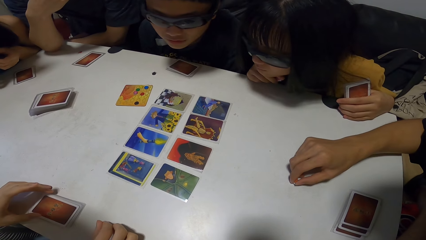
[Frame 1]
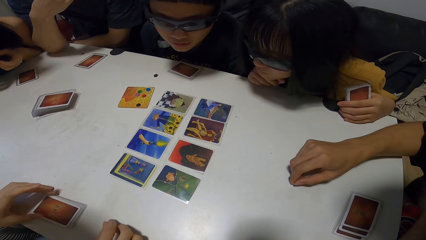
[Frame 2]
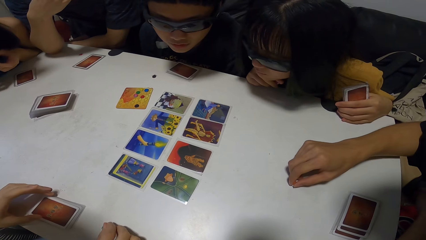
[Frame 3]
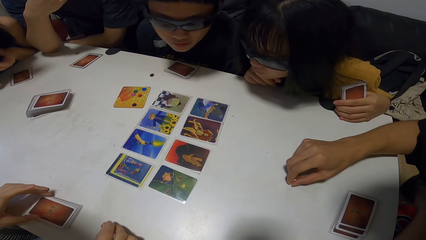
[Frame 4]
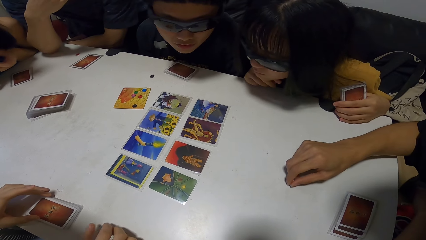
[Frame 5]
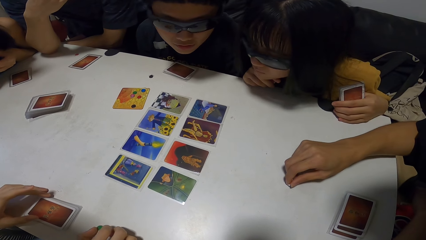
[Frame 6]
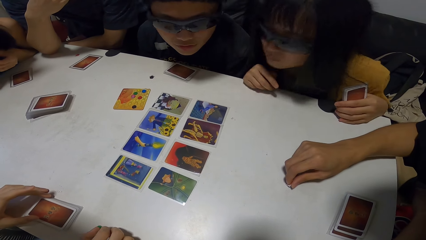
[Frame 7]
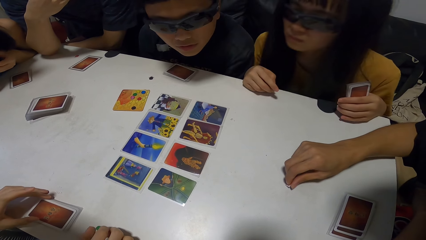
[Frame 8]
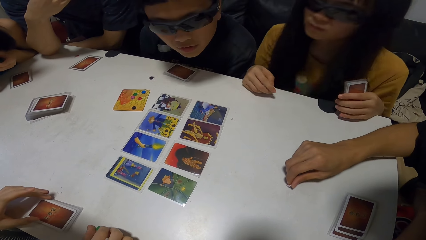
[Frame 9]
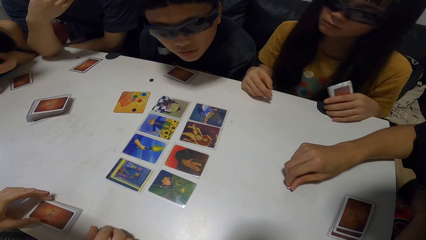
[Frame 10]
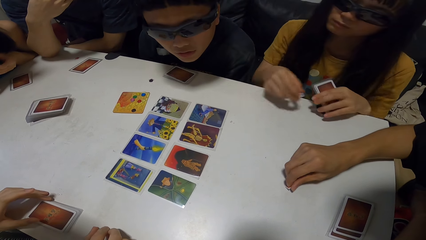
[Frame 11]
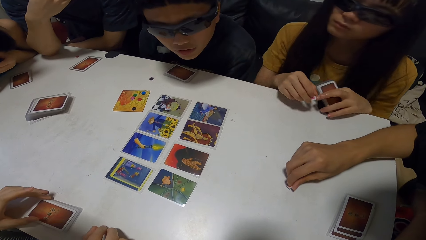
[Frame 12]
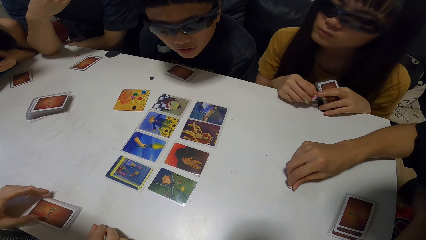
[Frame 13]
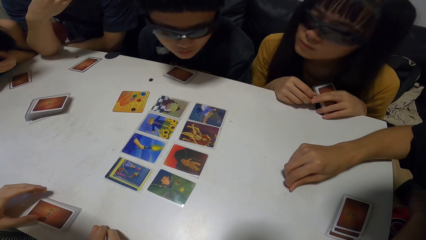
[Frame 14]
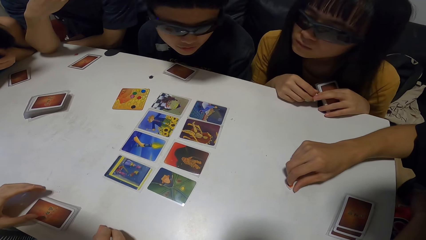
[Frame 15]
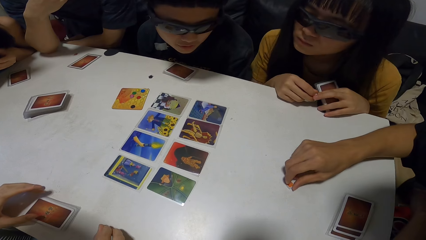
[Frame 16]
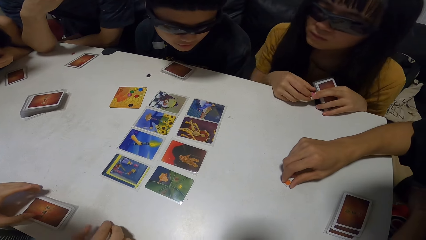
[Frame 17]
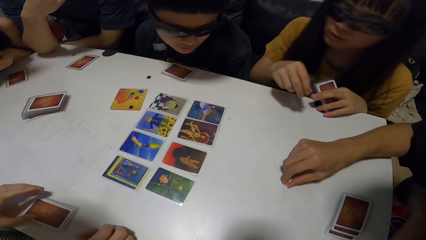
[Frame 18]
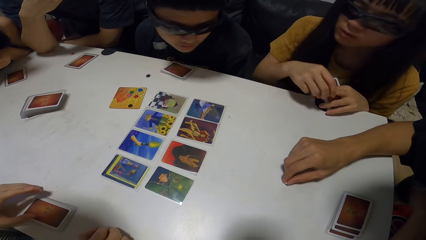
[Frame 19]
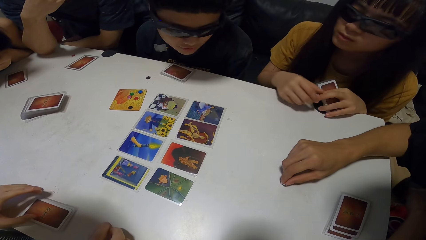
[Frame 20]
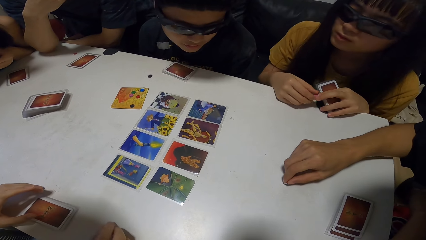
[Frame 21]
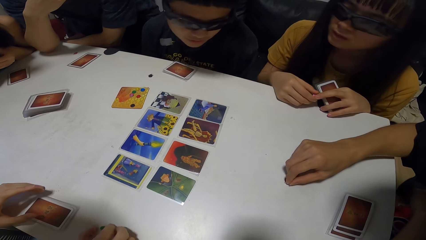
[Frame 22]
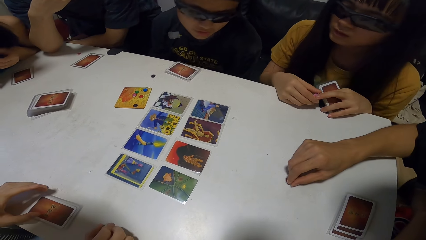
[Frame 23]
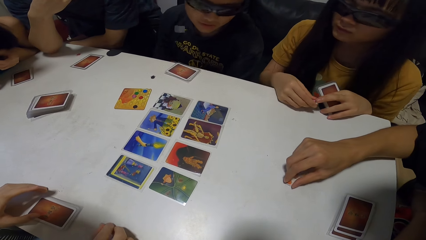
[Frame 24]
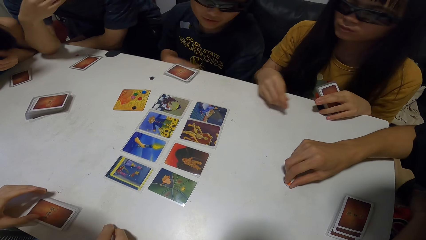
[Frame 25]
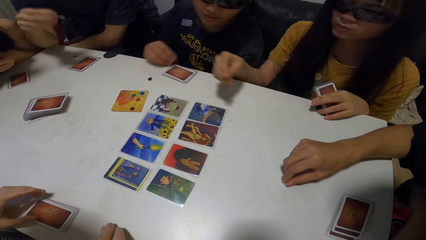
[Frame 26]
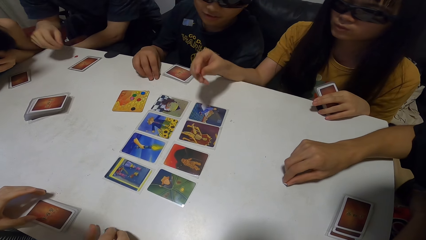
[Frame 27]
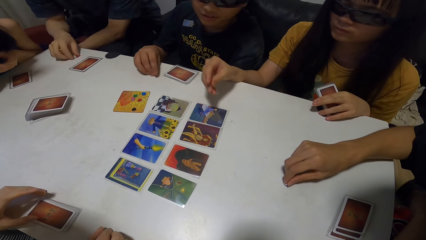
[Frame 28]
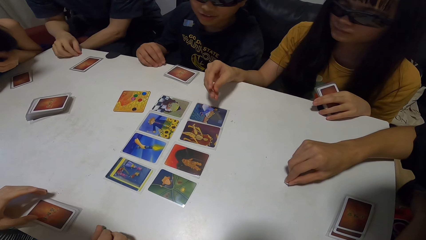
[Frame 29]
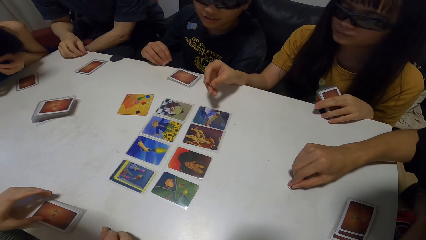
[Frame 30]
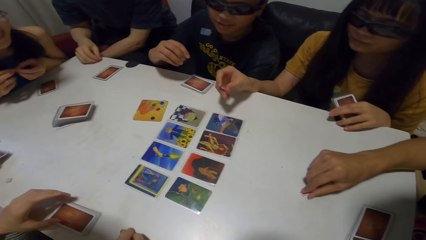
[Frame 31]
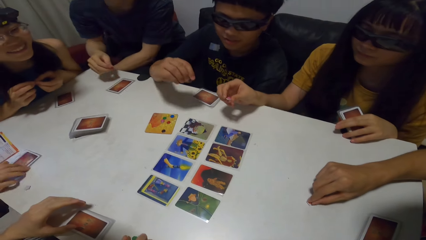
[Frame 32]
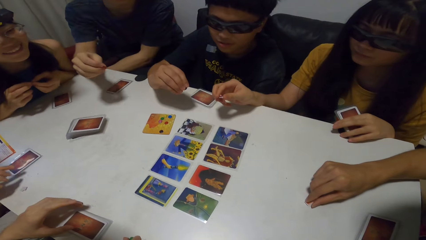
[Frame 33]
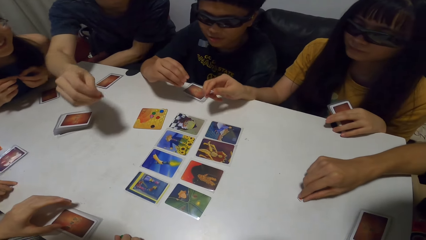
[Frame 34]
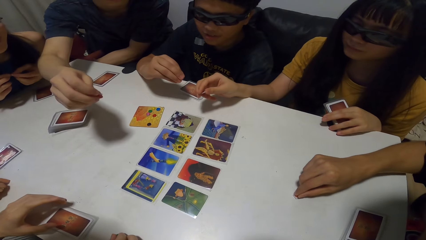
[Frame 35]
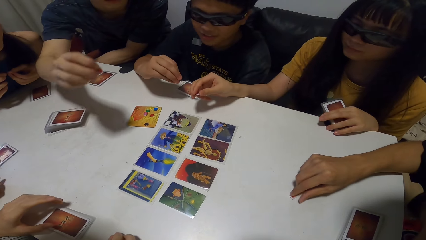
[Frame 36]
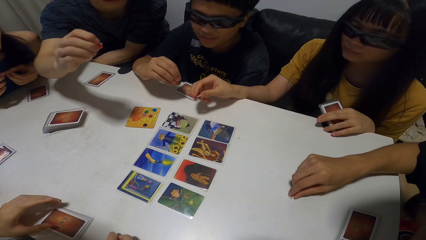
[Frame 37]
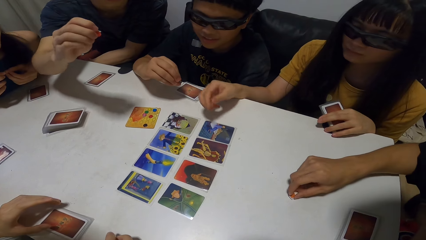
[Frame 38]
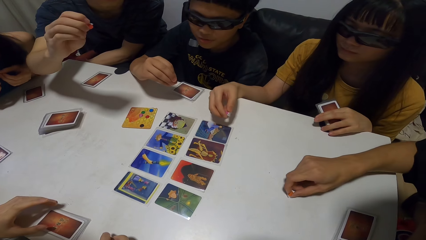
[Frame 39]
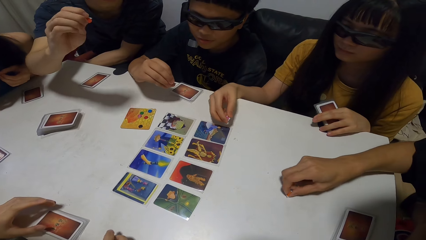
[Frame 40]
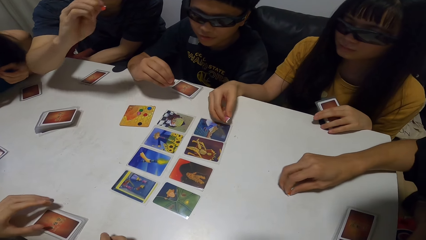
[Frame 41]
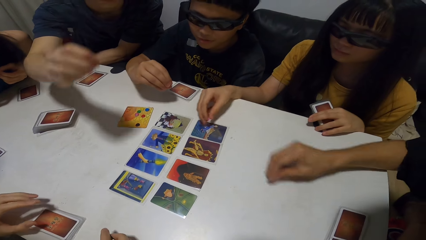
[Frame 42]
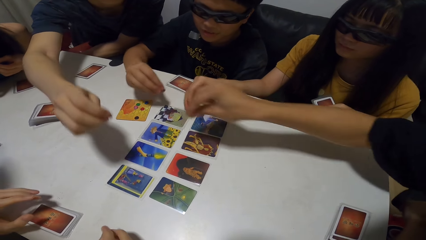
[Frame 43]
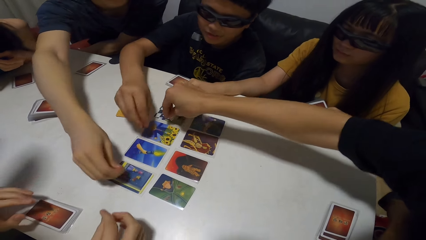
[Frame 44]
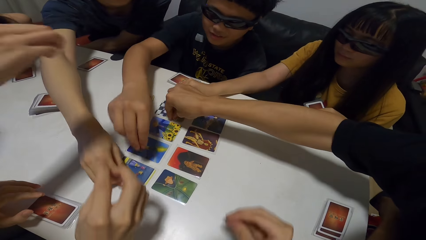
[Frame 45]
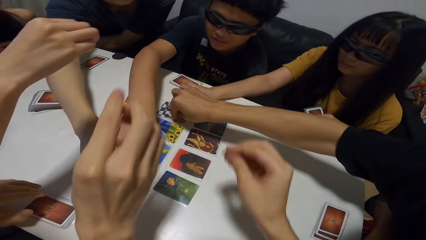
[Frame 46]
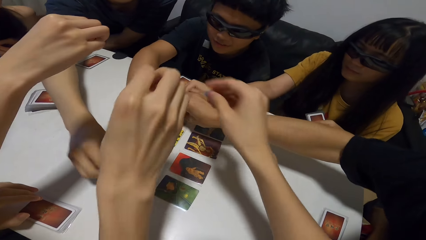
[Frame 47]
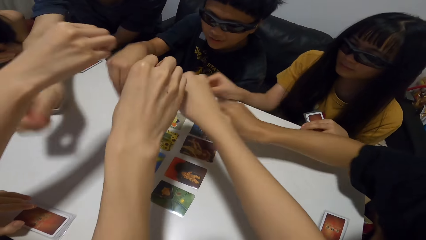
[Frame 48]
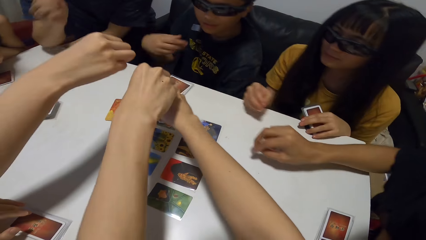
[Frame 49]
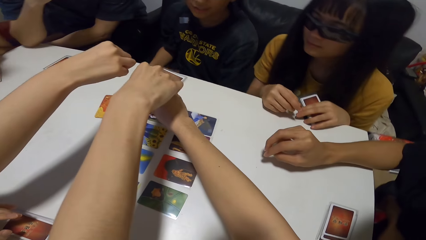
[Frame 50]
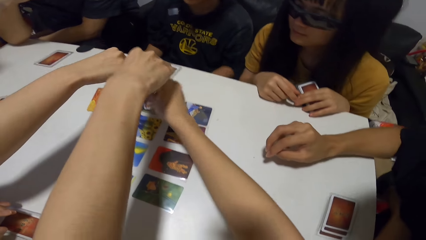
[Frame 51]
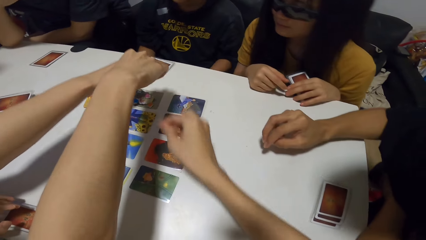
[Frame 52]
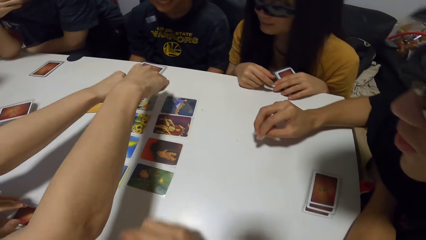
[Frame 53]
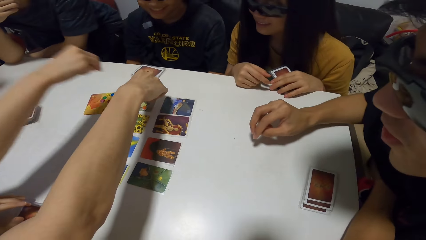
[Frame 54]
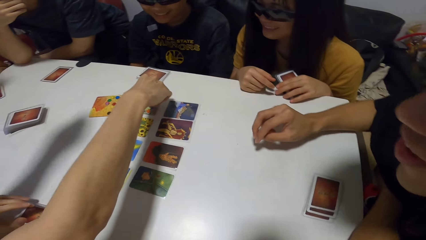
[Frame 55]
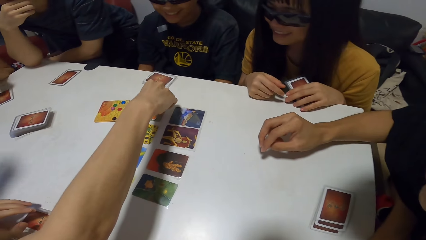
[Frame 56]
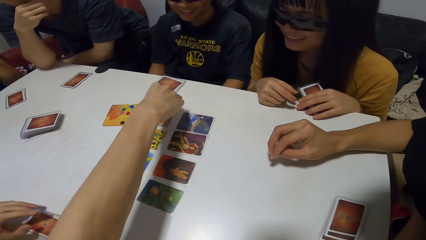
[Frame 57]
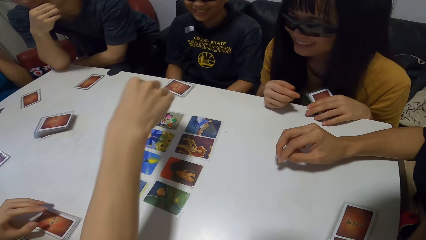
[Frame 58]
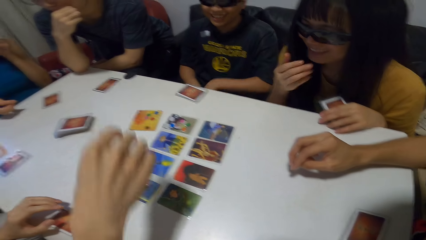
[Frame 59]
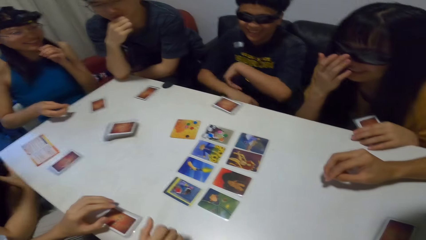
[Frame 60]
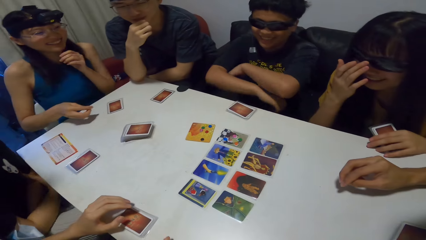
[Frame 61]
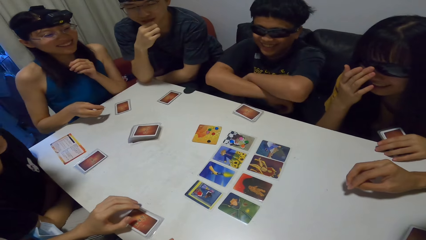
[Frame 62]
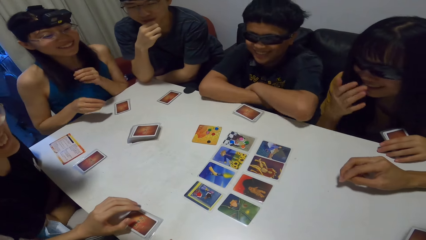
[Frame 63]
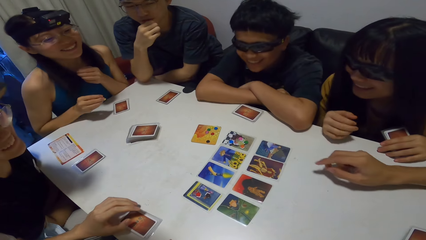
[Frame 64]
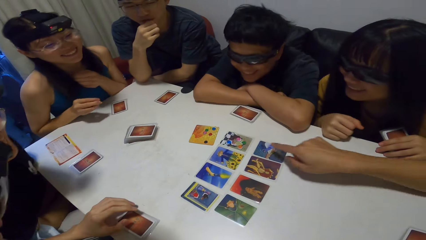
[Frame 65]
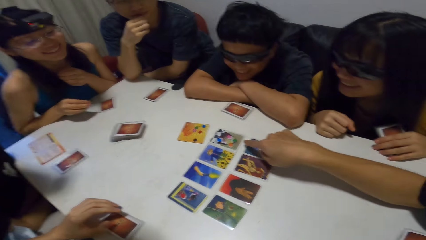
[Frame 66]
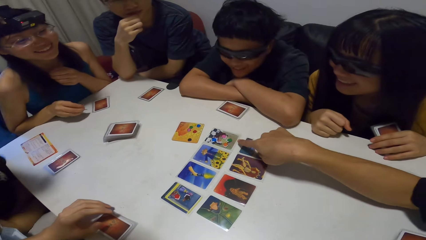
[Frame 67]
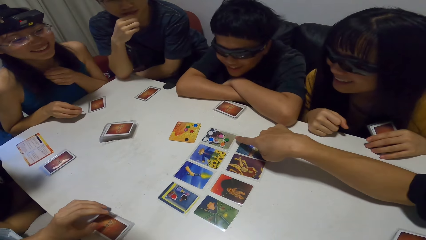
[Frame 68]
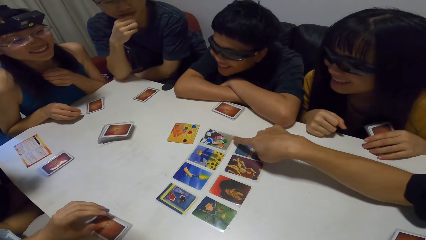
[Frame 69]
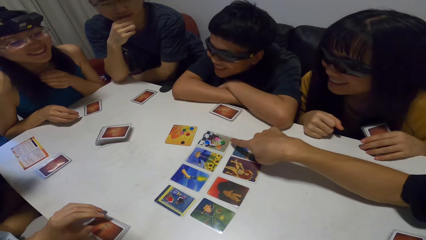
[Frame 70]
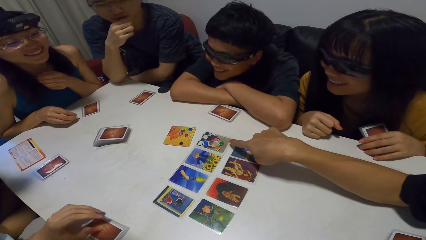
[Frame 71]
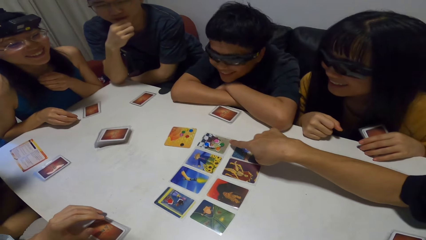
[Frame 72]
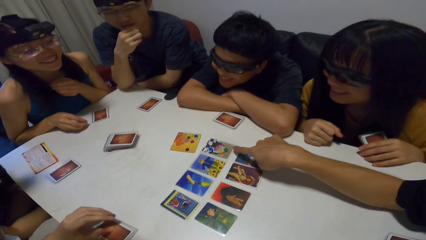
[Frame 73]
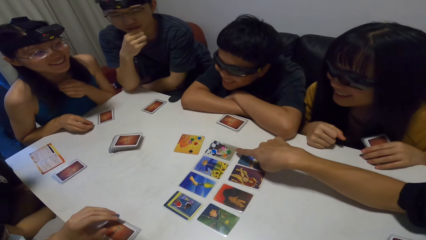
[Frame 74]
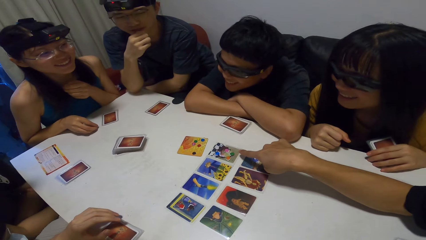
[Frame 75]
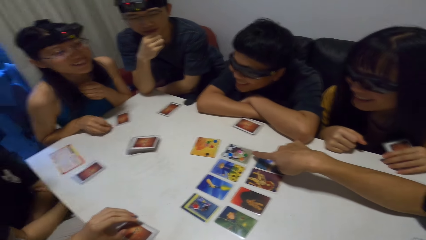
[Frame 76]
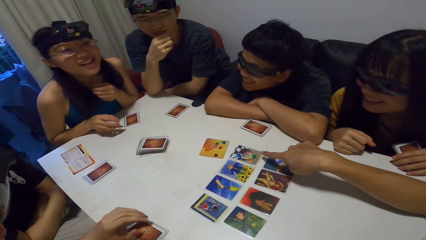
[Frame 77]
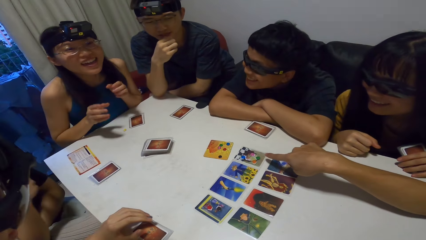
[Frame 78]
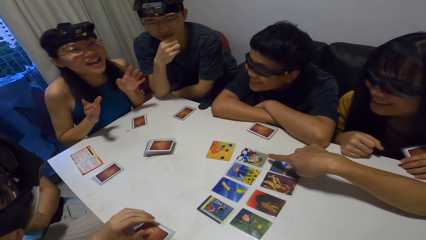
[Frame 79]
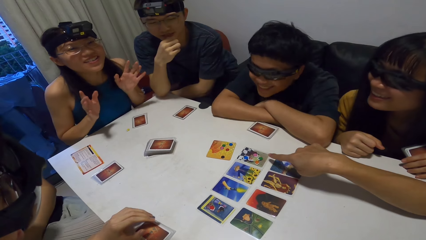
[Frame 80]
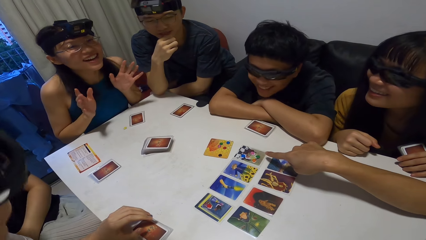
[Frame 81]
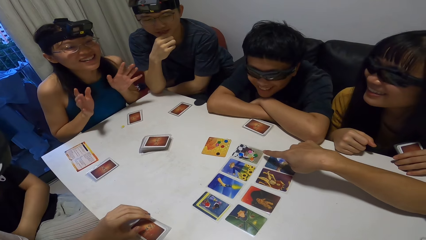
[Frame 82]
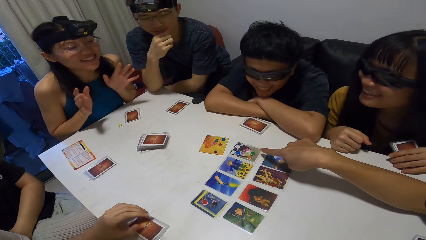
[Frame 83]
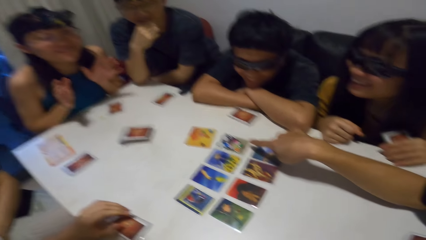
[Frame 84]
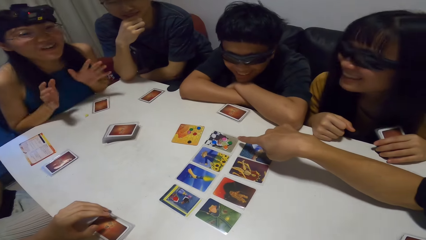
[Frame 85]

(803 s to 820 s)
A man picks up a paper from the table. A second man drops the paper on the card. A lady picks up the paper from the table. A third man drops the paper on the card. The second man drops the paper on the card. The lady drops the paper on the card. Another lady drops the paper on the card. The camera wearer drops the paper on the card. A fourth man drops the paper on the card. The second lady adjusts her glasses. The second man places both hands on the table. The third man points at the card on the table.
